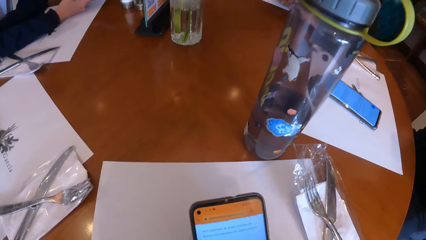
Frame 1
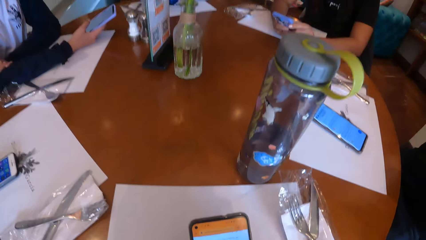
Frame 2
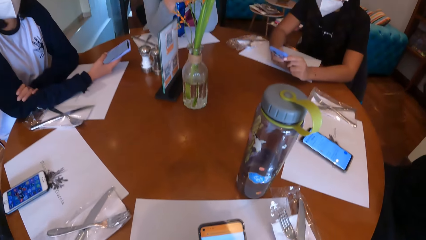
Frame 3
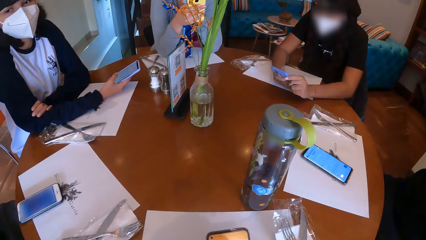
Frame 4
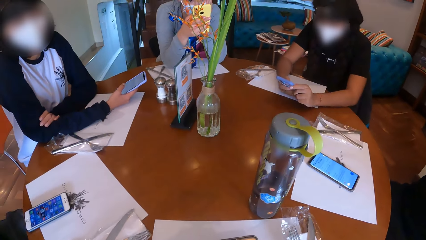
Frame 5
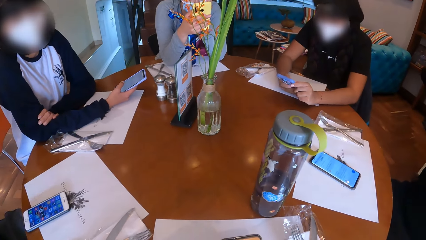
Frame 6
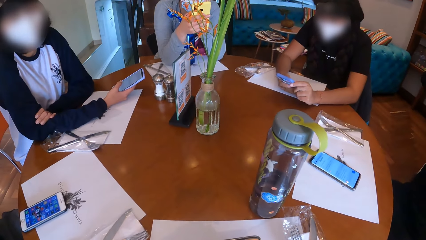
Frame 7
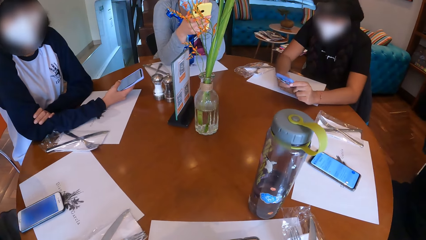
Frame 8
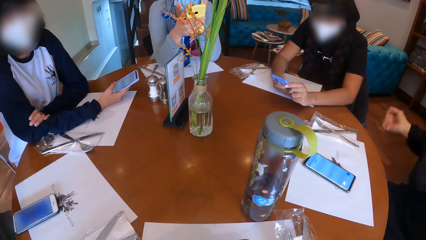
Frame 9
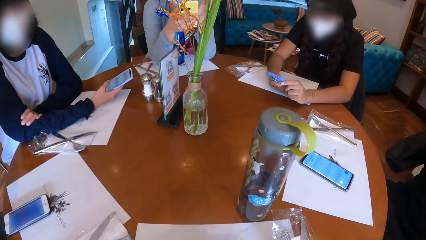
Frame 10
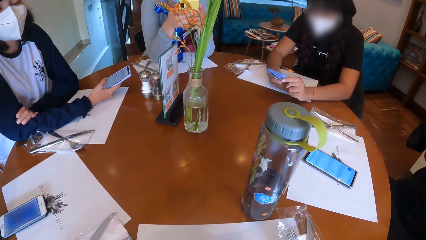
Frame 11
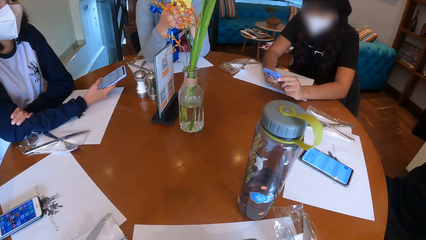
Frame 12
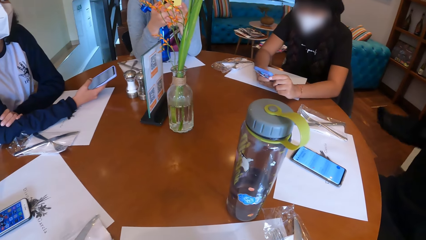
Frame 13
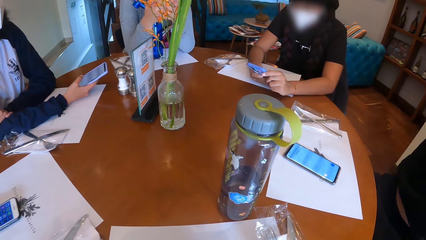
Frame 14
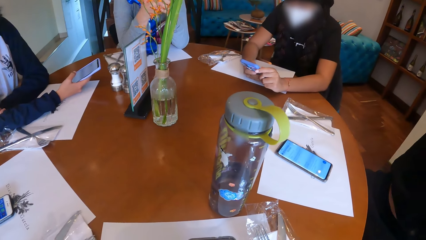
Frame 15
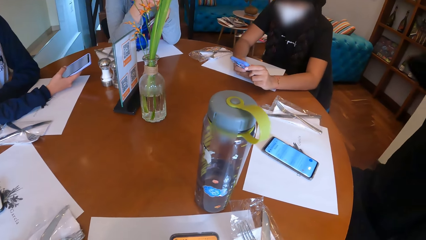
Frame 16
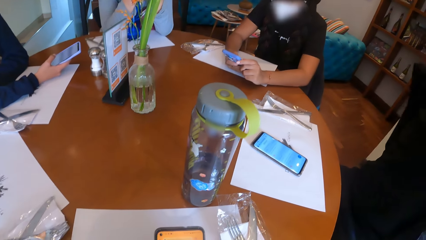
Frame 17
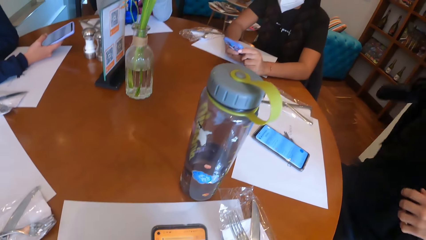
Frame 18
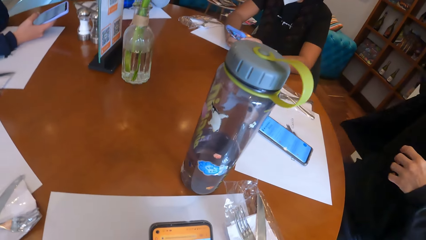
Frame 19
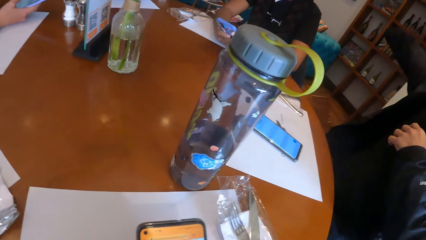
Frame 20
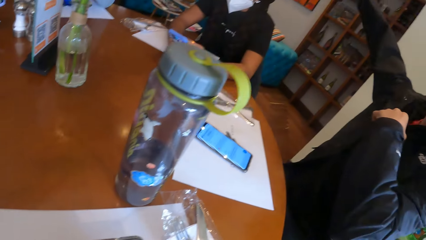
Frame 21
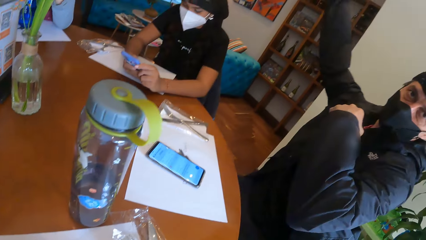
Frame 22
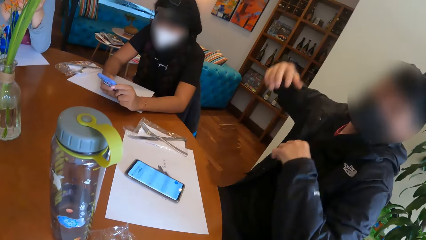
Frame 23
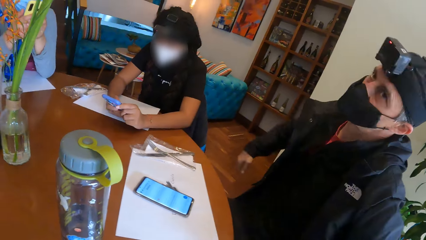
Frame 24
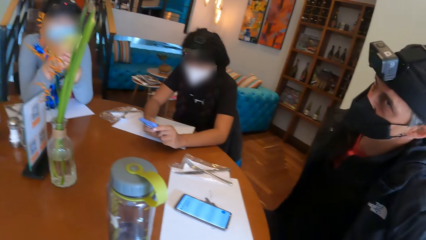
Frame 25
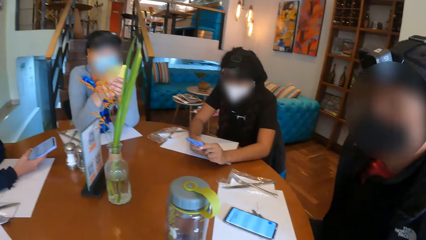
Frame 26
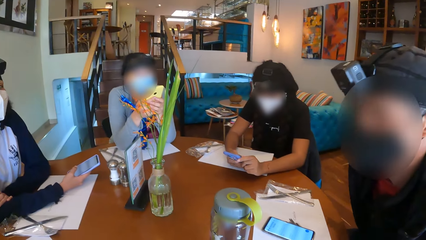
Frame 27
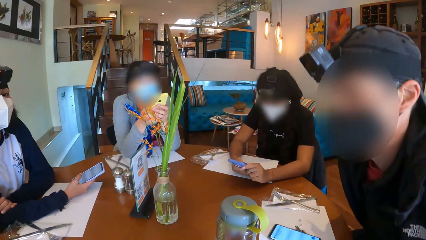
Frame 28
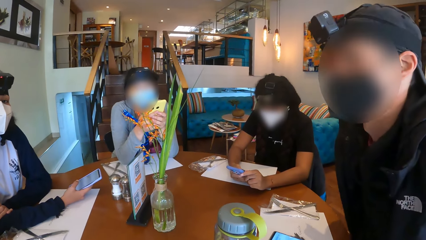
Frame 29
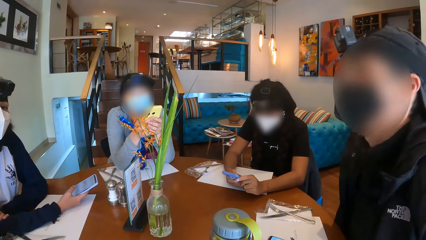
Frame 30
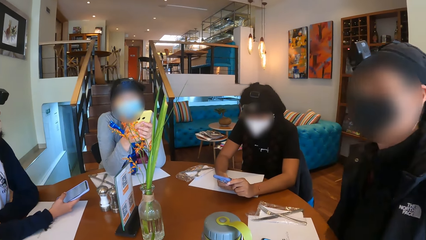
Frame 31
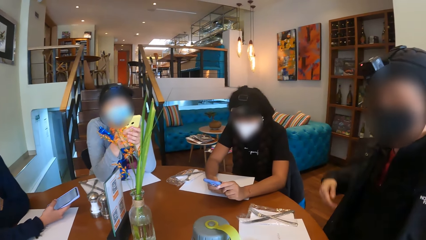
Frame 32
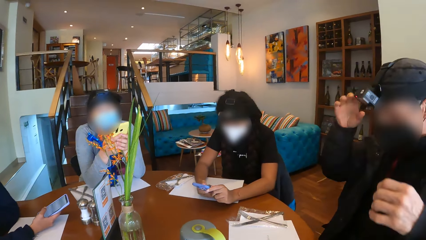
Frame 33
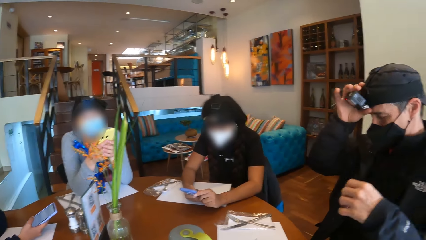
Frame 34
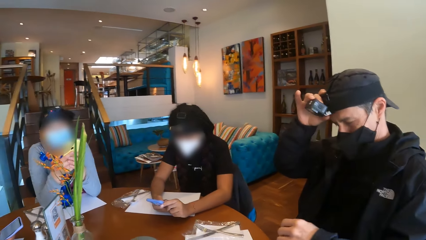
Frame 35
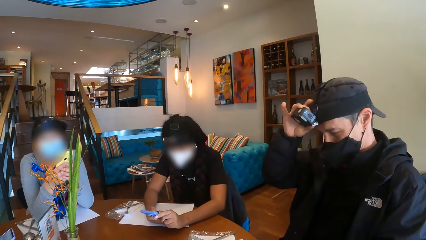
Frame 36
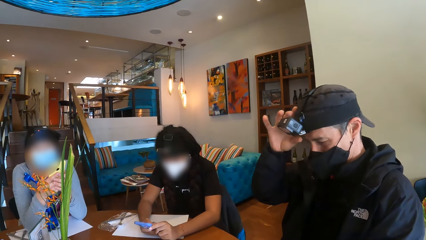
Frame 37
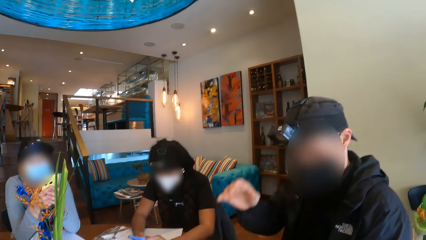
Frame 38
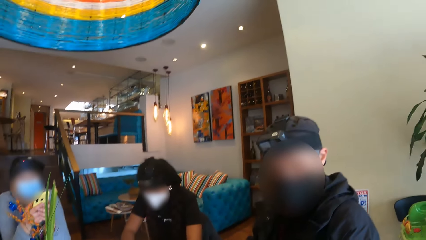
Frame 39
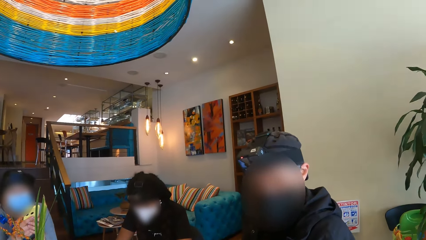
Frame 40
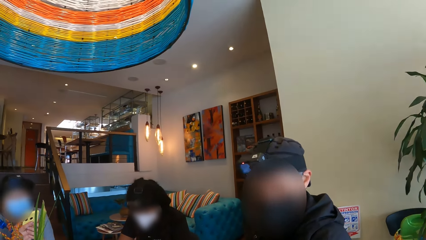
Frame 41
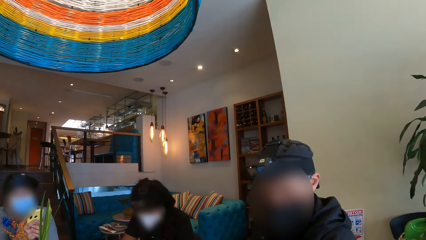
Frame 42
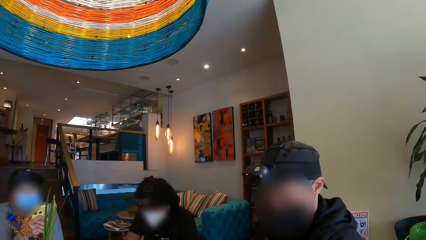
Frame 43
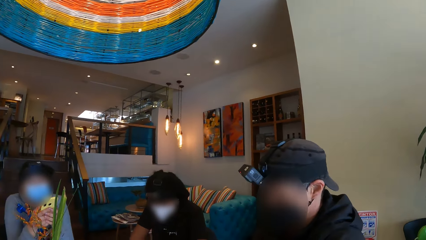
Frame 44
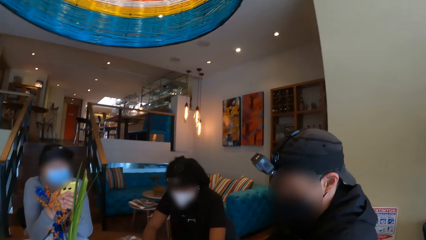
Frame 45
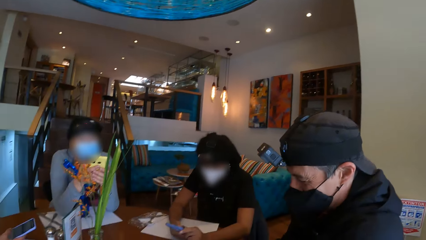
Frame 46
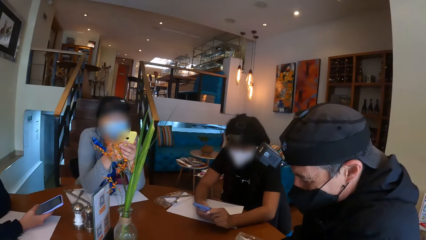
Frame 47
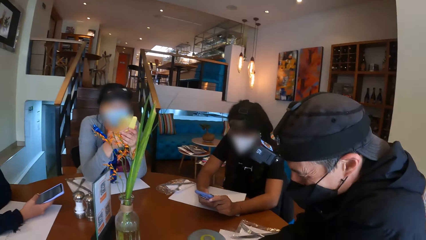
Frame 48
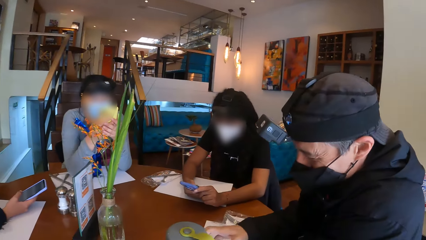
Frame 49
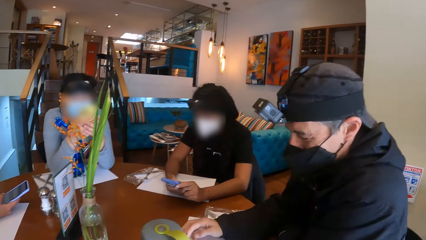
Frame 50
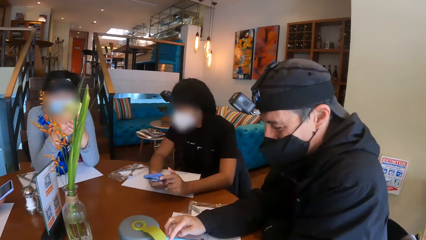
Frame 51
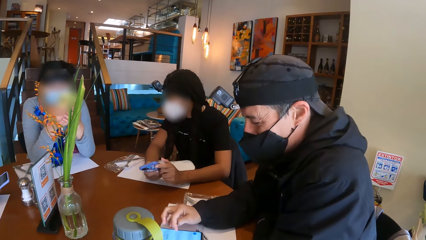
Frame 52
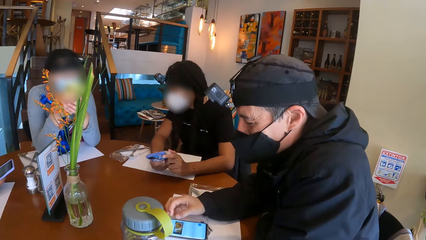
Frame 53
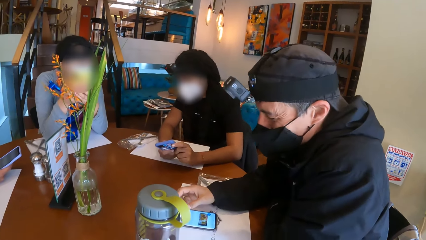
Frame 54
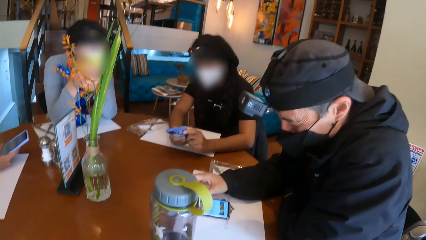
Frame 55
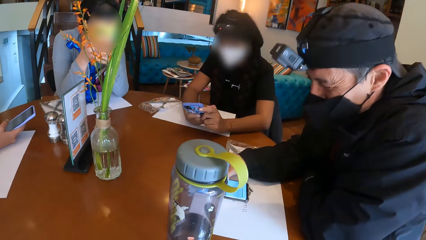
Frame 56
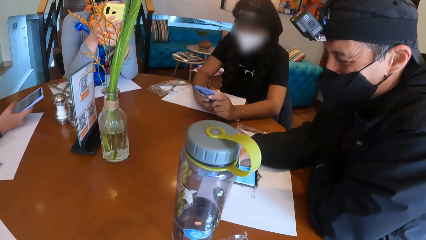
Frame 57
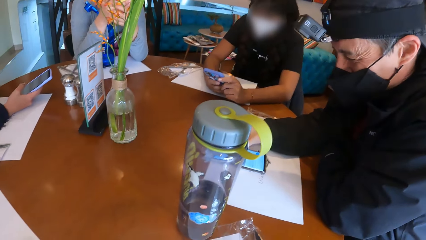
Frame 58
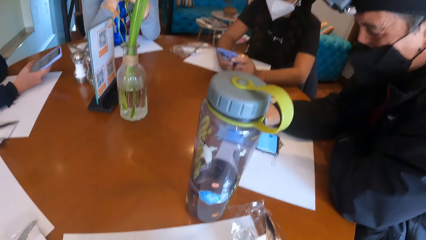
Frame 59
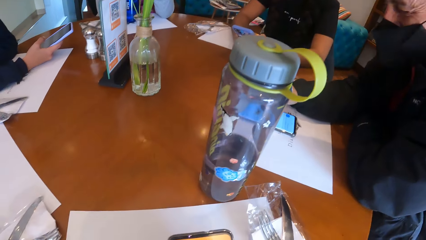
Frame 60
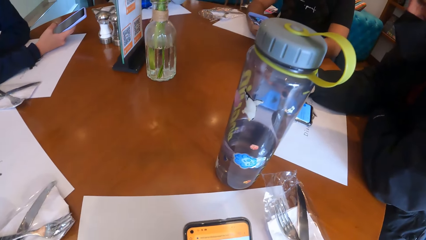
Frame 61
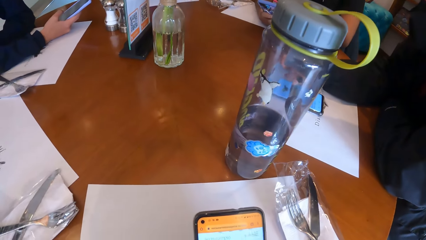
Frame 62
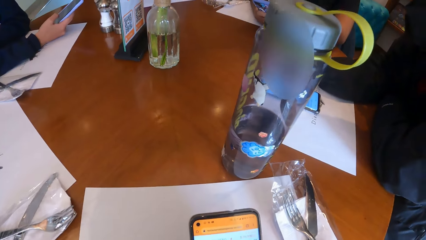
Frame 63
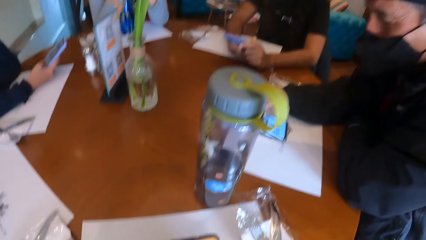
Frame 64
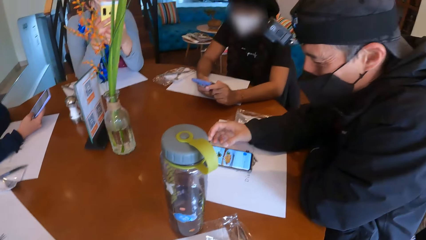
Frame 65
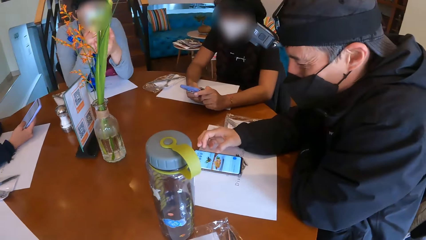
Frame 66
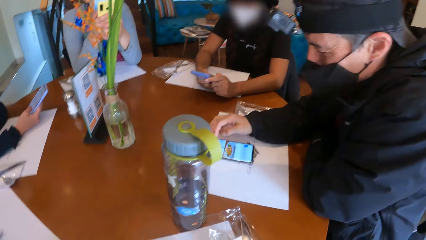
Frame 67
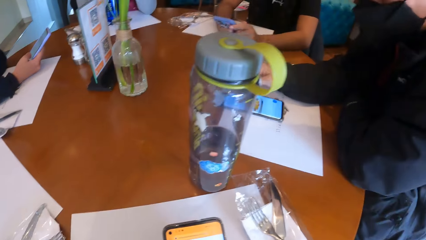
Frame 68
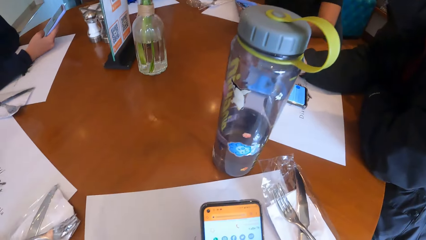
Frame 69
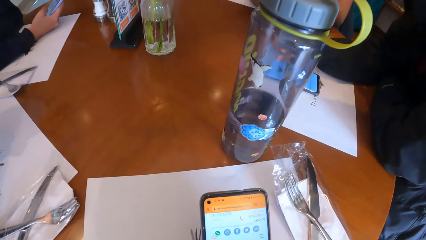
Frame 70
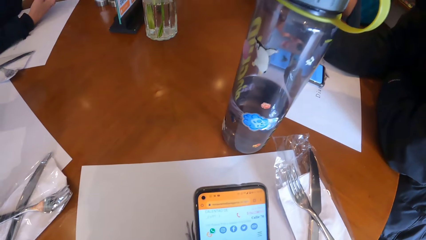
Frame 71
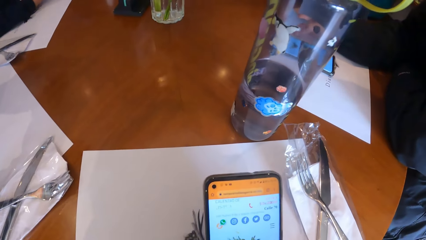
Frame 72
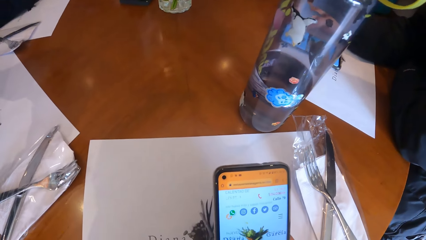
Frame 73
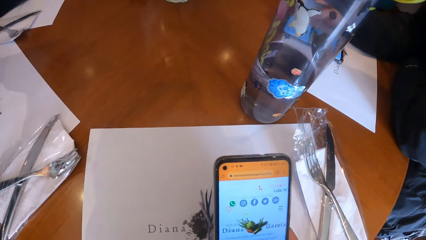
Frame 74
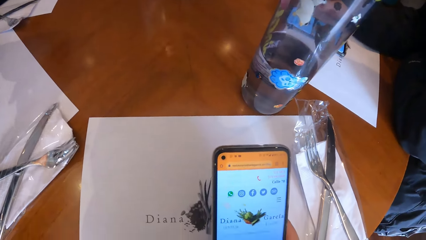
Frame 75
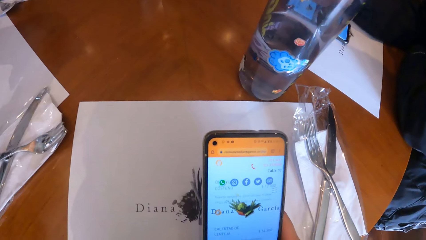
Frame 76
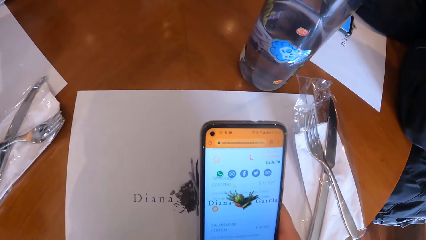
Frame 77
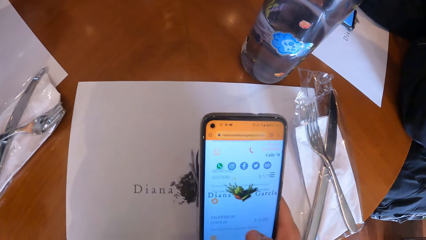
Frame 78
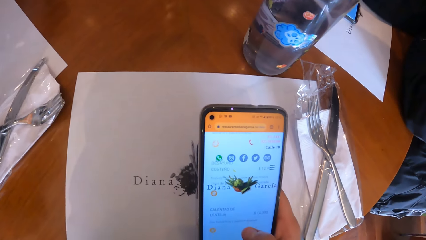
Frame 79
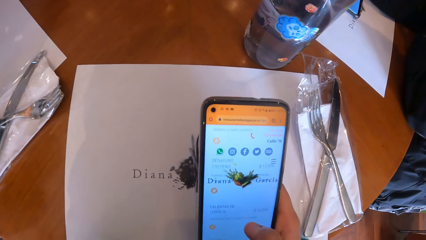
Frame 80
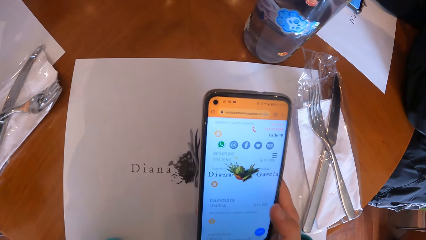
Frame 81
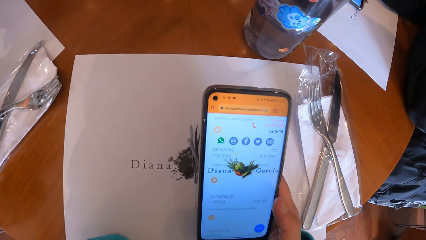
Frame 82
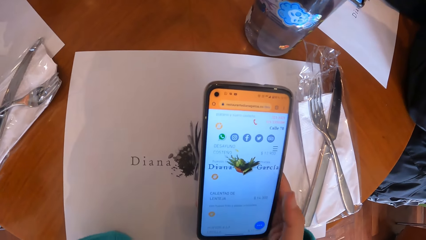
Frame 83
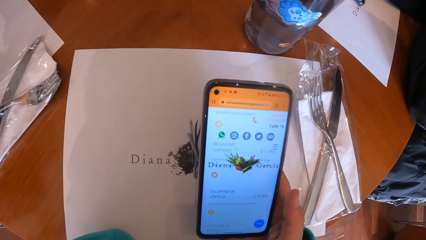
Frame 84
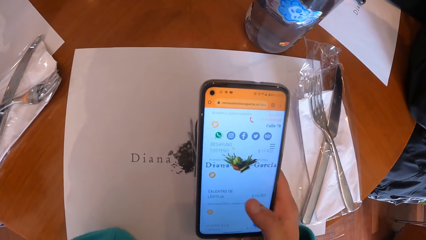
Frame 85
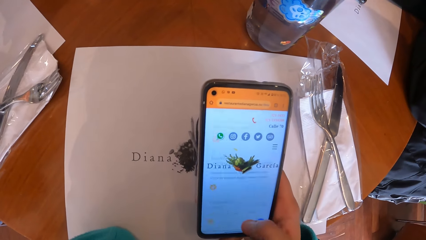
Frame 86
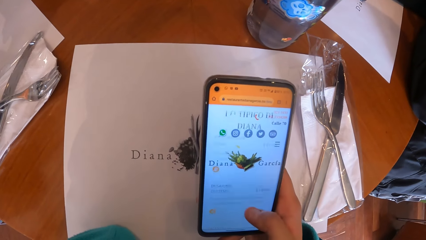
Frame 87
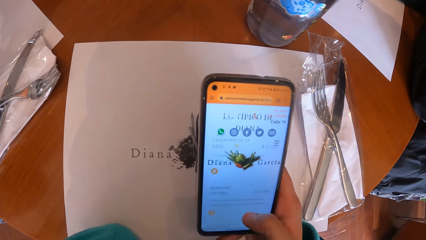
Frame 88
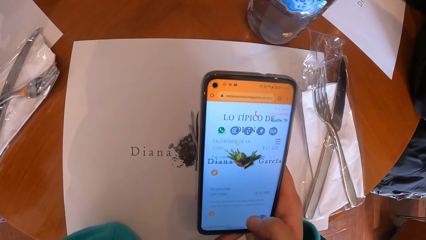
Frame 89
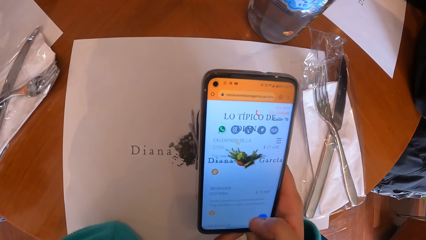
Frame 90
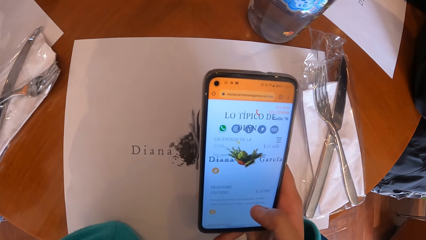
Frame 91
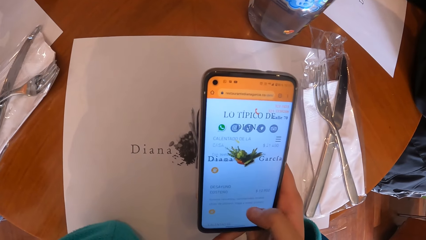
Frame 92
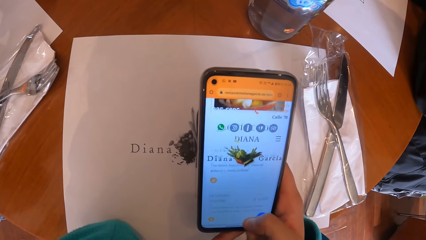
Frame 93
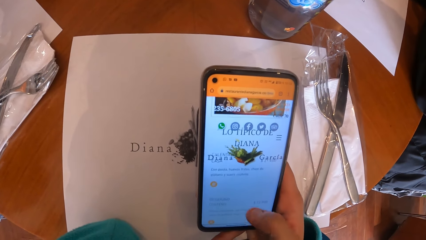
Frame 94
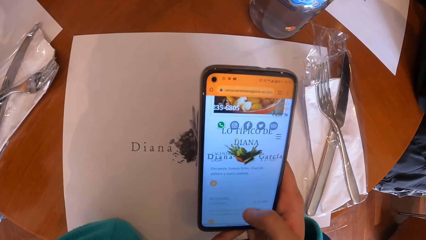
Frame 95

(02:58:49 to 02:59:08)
A man wears a jacket. The camera wearer looks around. The man adjusts his camera with his right hand and operates the cellphone on the table with his right hand. The camera wearer uses the phone.
